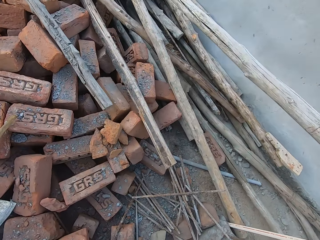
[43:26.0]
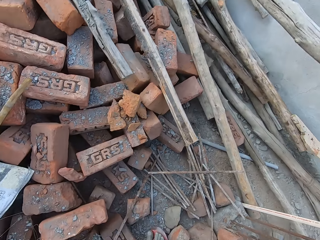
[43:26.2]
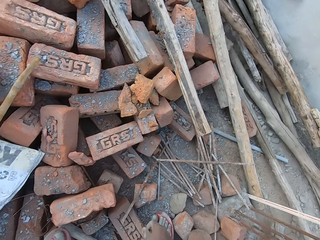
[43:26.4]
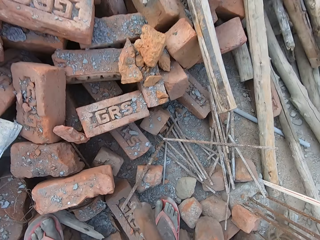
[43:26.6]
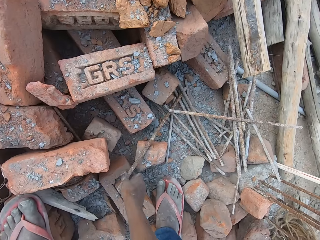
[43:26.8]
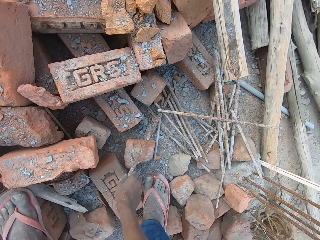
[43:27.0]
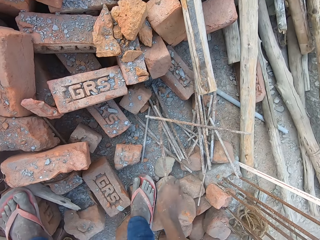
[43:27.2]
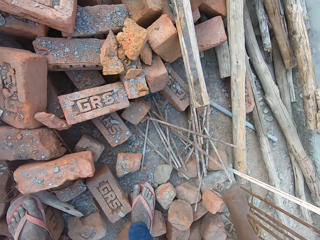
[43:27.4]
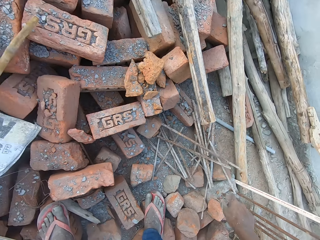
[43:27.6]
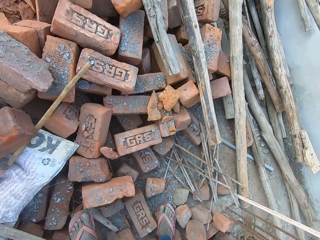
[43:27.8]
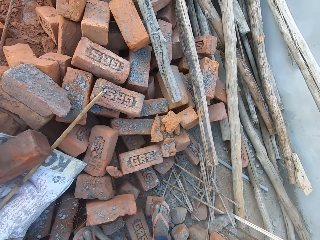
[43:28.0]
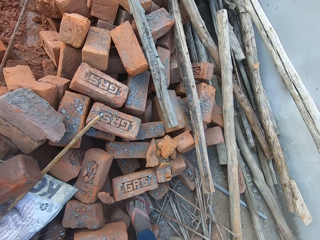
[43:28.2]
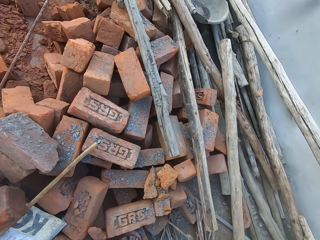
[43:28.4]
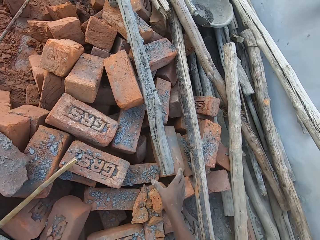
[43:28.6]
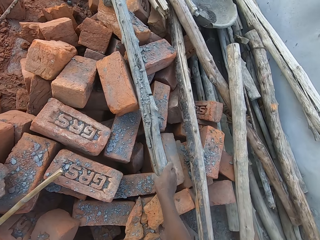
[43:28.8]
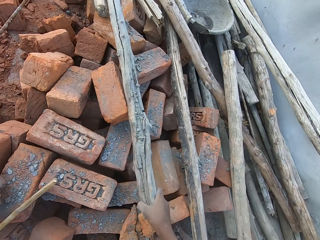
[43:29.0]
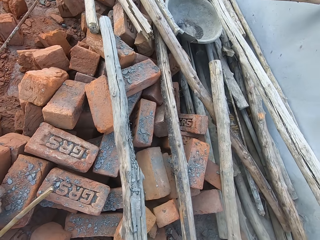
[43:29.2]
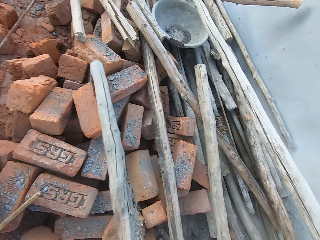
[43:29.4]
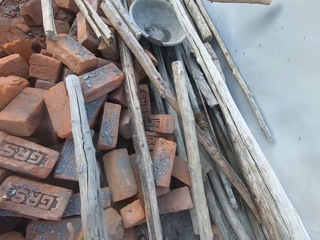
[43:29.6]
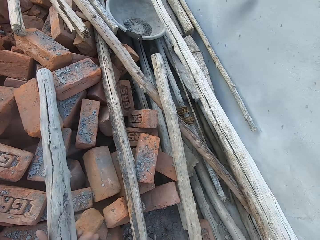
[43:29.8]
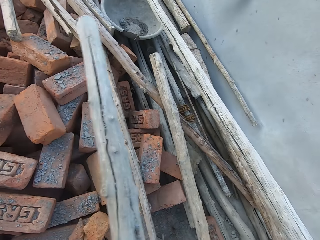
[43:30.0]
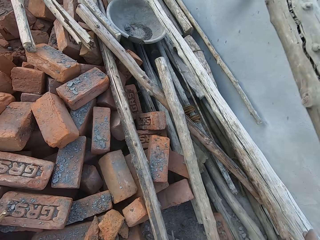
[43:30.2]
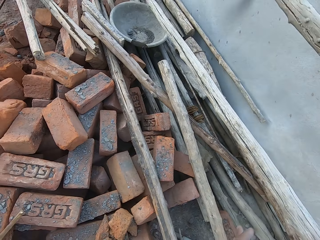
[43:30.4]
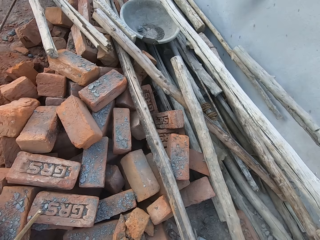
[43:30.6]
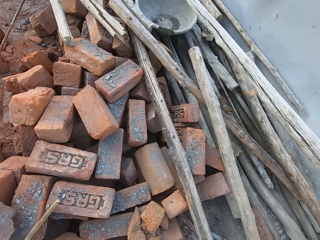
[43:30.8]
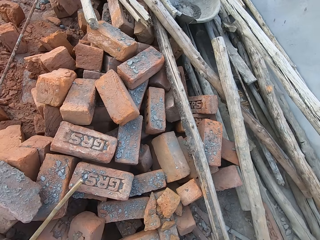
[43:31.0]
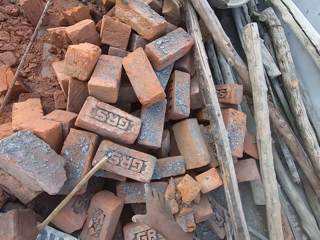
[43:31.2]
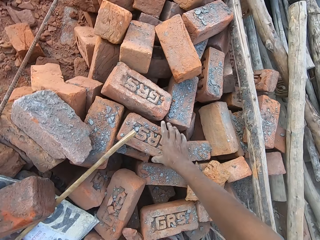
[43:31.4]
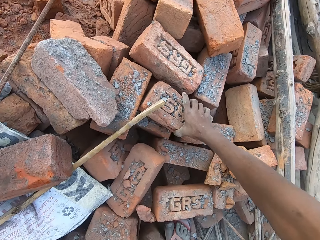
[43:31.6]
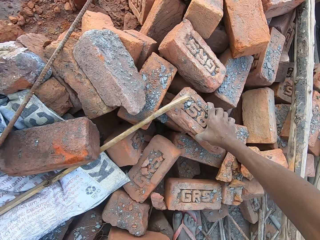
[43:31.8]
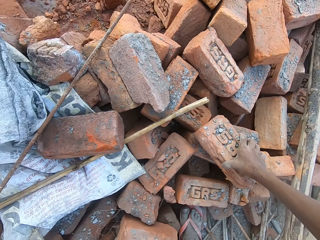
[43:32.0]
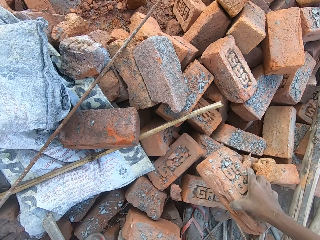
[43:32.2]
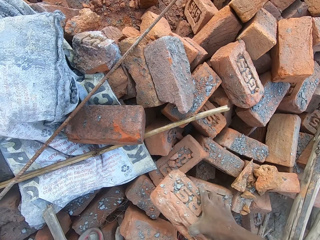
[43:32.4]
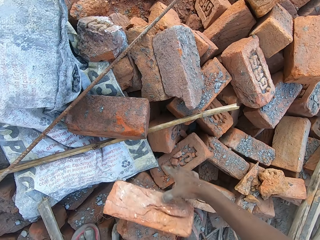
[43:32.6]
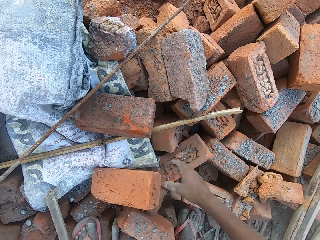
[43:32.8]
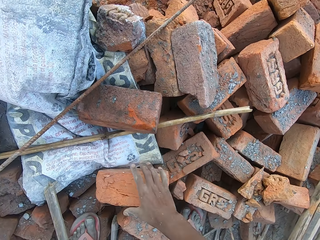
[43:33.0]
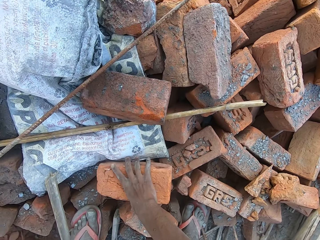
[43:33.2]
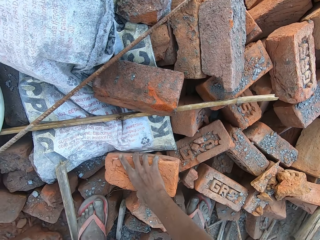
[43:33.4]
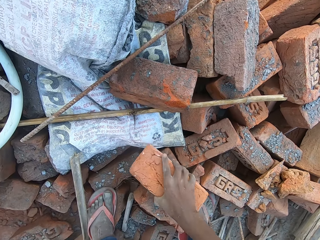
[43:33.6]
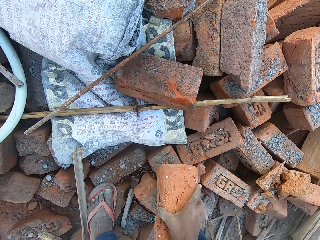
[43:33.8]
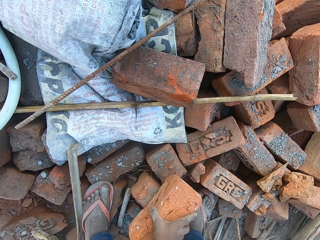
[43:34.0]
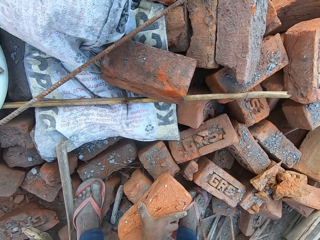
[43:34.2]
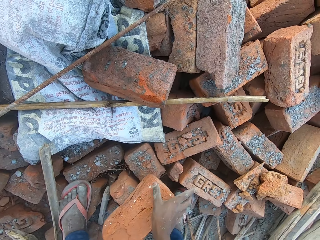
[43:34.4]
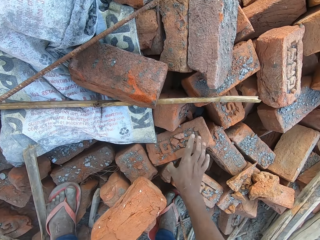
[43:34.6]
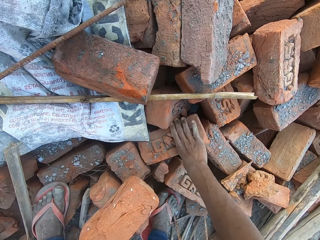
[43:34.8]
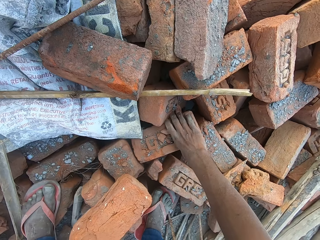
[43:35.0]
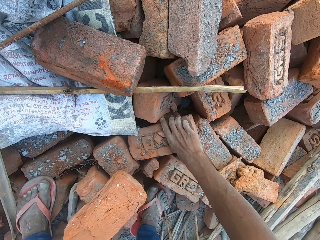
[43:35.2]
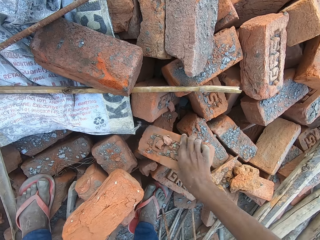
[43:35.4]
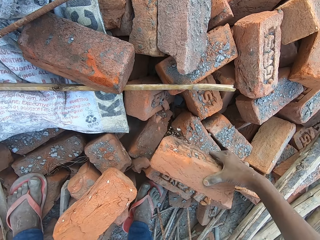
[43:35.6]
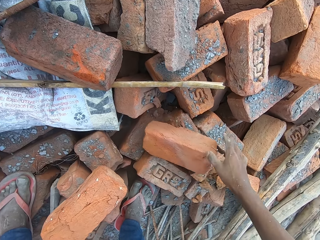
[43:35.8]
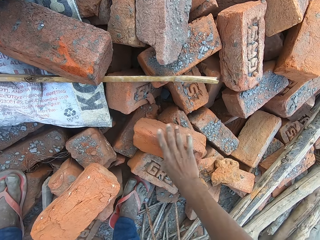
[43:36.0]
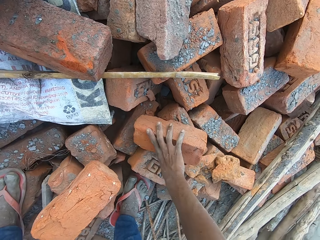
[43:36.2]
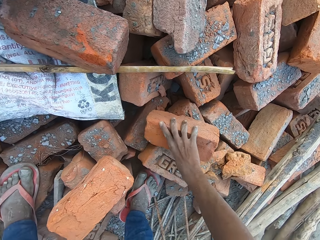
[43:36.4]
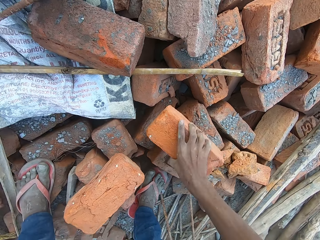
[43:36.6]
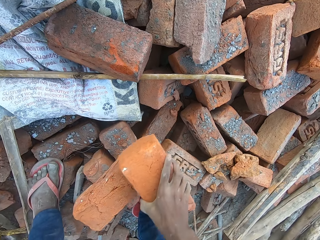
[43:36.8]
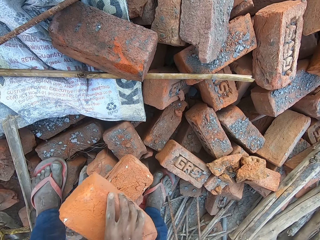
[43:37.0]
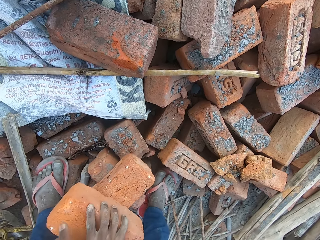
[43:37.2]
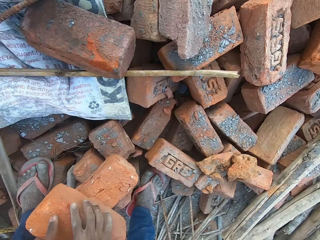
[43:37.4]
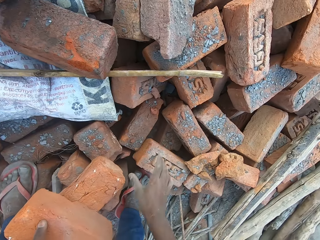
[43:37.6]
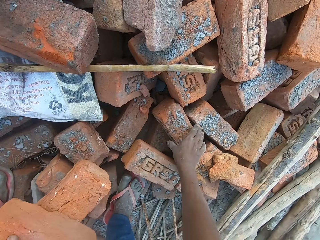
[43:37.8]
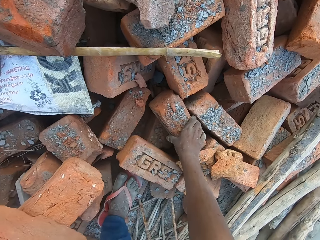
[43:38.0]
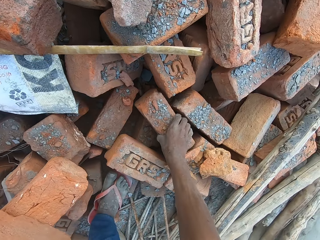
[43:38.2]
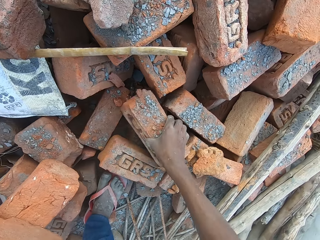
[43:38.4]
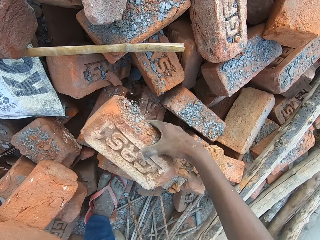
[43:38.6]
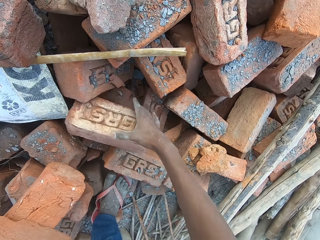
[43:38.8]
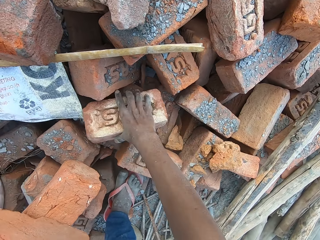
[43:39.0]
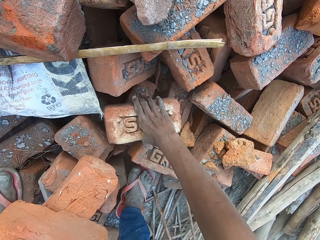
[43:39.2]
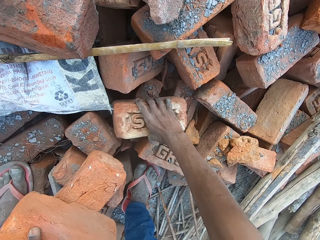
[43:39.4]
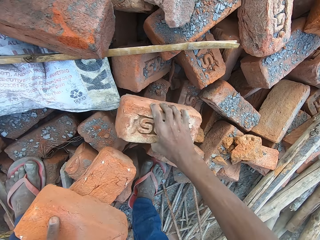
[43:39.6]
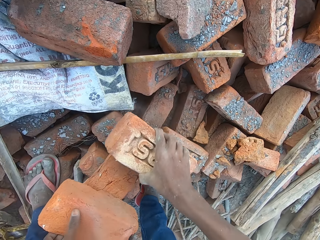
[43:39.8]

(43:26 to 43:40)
The camera wearer moves an iron rod on the floor with his right hand. He picks up a piece of wood on the red bricks with his right hand. He holds the piece of wood with his left hand. He throws the piece of wood away with his hands. He picks up a brick from the set of bricks on the floor with his right hand. He throws the brick on the set of bricks on the floor with his right hand. He places the brick on the floor with his right hand. He arranges the bricks. He picks up a brick from the set of bricks on the floor with his right hand. He throws the brick on the set of bricks on the floor with his right hand. He picks up the brick on the set of bricks with his right hand. He stacks the bricks on the set of bricks with his hands. He picks up a brick from the set of bricks on the floor with his right hand. He throws the brick on the set of bricks on the floor with his right hand. He picks up the brick on the set of bricks with his right hand.

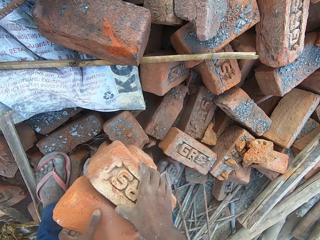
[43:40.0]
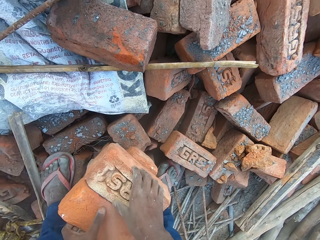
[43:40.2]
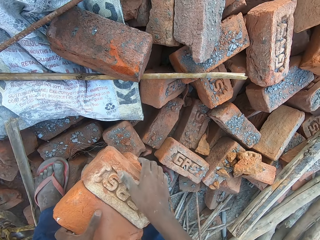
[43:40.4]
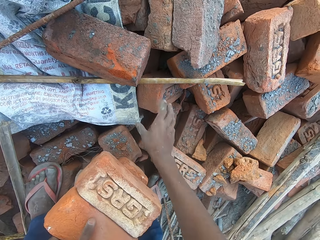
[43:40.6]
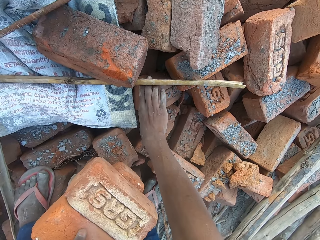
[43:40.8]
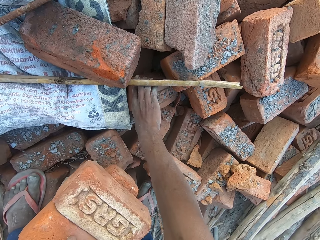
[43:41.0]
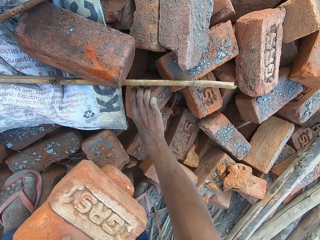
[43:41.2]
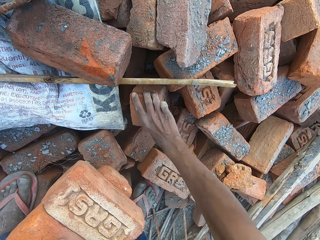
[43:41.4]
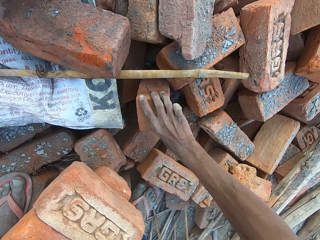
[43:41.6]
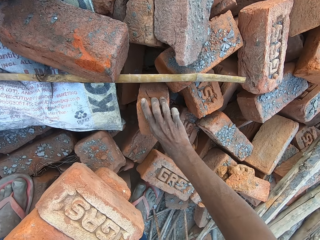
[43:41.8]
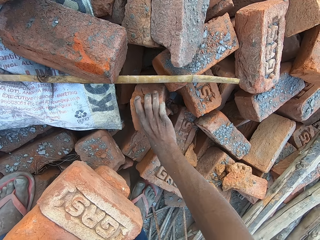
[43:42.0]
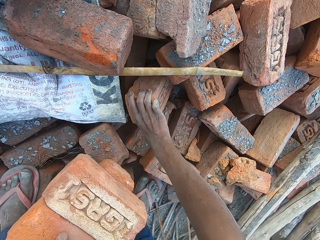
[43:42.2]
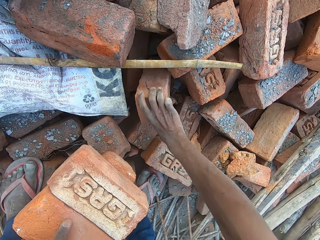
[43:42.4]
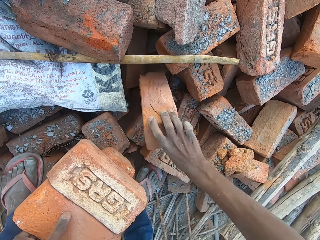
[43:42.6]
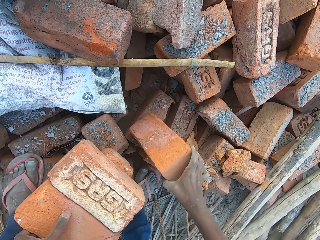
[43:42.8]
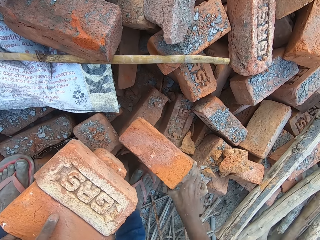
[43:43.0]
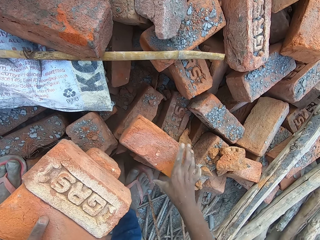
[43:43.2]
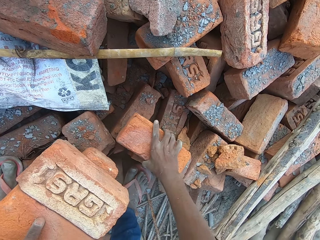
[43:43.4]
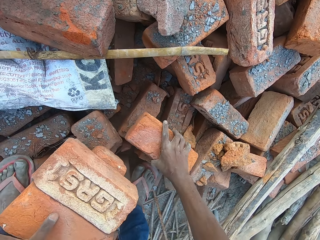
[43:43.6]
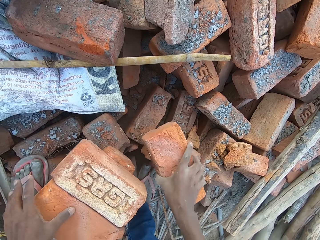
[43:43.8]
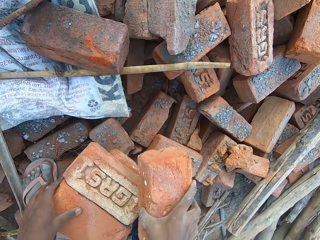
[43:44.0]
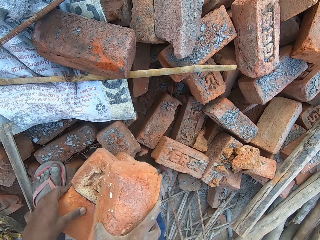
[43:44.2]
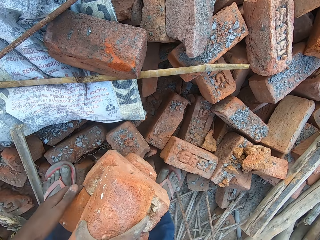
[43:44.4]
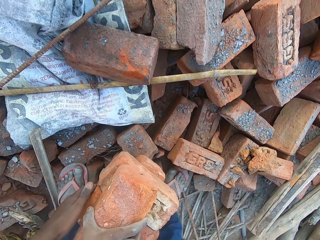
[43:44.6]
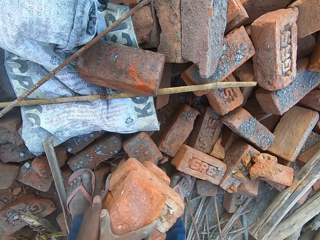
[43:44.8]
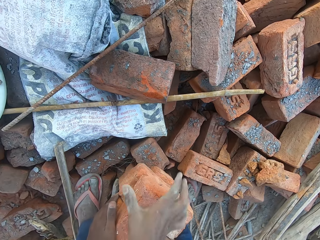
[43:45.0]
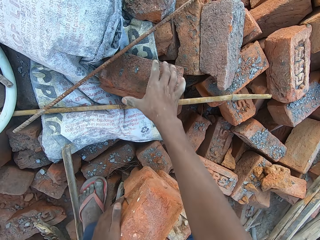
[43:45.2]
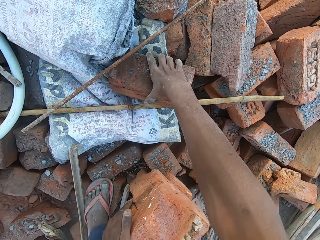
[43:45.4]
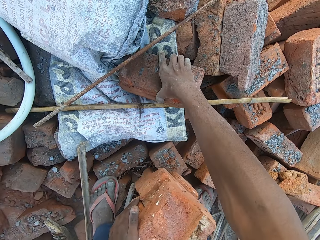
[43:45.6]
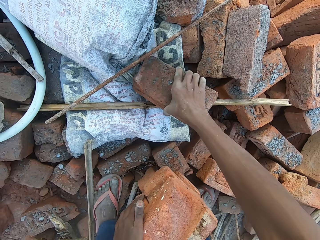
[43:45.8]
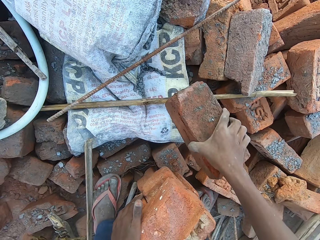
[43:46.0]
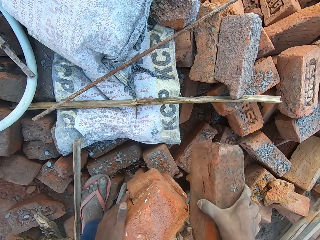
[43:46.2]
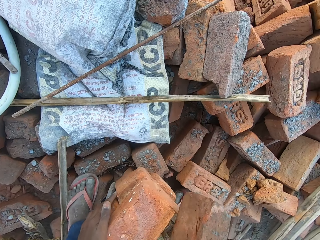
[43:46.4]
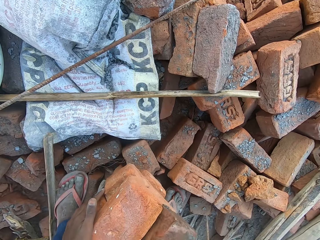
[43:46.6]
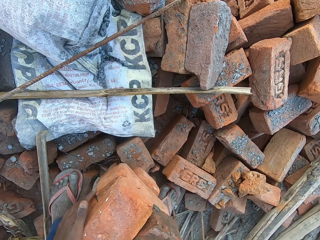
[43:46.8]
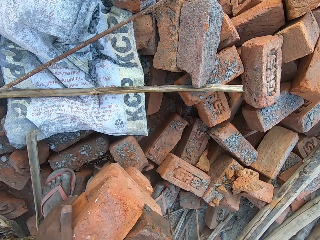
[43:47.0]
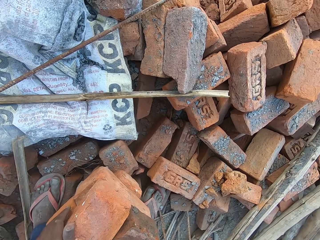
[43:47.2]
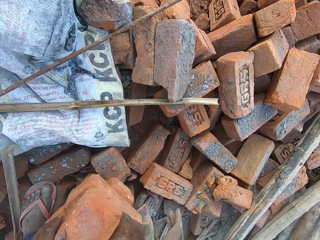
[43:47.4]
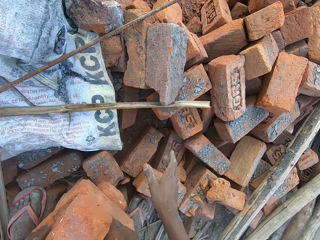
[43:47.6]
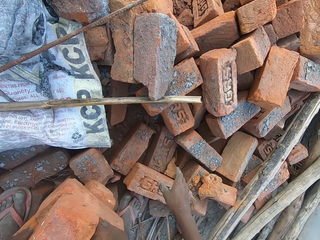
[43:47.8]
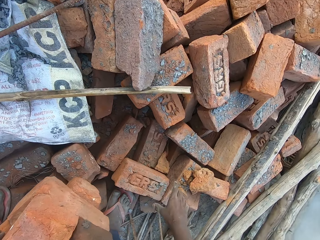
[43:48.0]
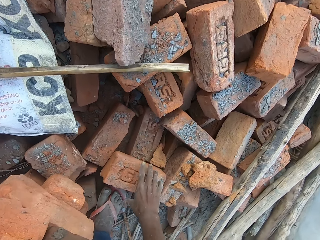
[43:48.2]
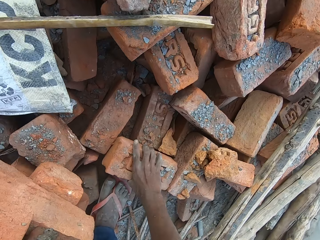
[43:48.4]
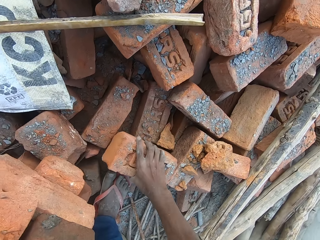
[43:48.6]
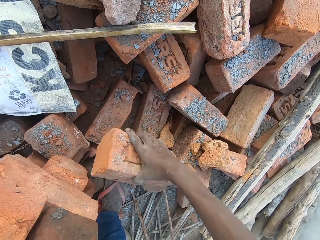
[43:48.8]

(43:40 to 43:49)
The camera wearer stacks the bricks on the set of bricks with his hands. He picks a brick from the set of bricks on the floor with his right hand. He places the brick on the set of bricks on the floor with his right hand. He picks the brick on the set of bricks with his right hand. He stacks the bricks on the set of bricks with his hands. He picks the brick from the set of bricks on the floor with his right hand. He stacks the bricks on the set of bricks with his hands. He picks the brick from the set of bricks on the floor with his right hand.
